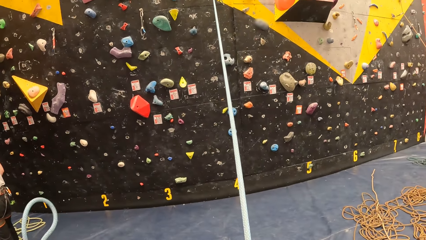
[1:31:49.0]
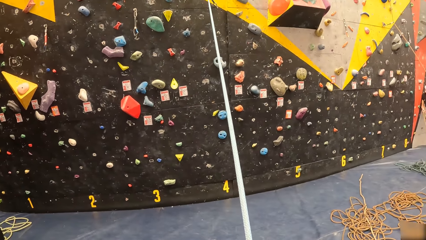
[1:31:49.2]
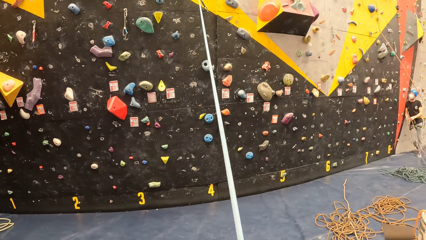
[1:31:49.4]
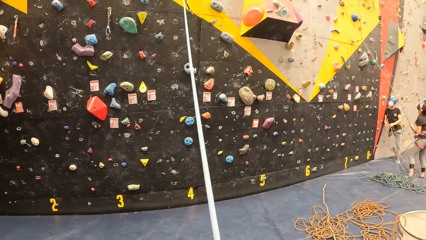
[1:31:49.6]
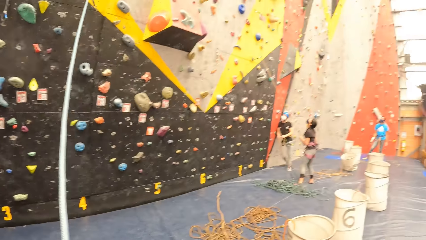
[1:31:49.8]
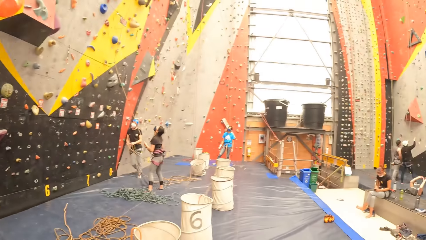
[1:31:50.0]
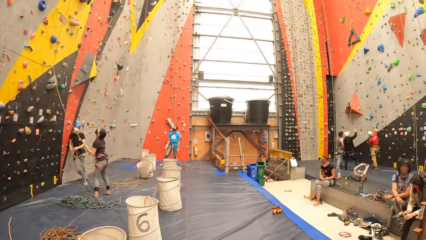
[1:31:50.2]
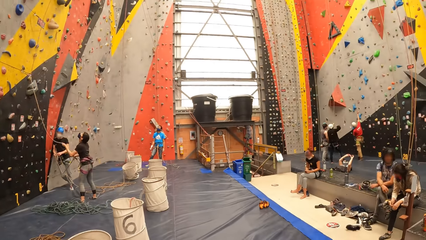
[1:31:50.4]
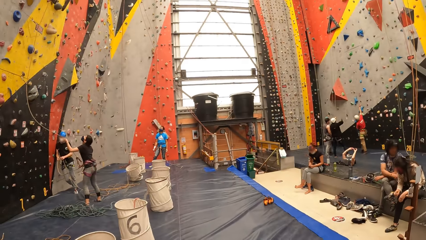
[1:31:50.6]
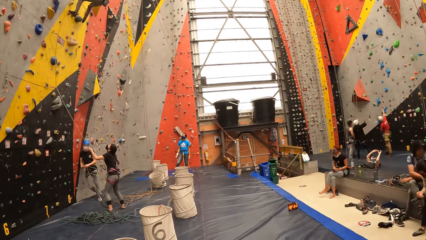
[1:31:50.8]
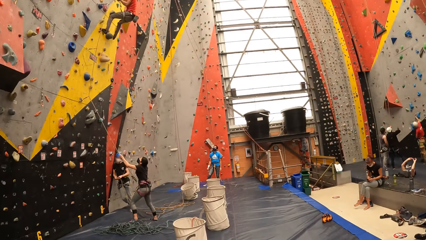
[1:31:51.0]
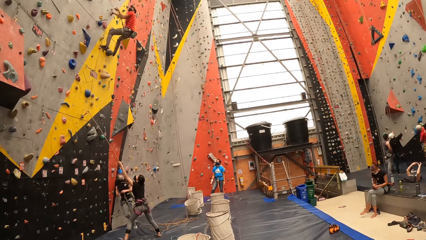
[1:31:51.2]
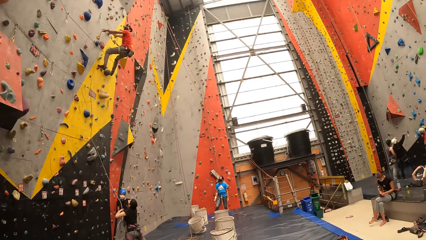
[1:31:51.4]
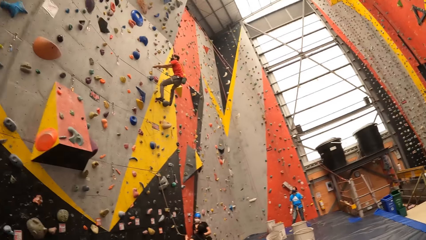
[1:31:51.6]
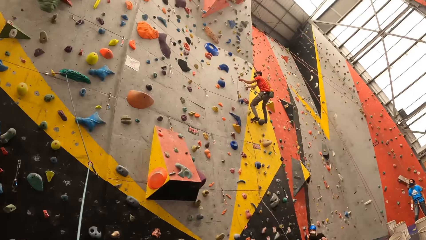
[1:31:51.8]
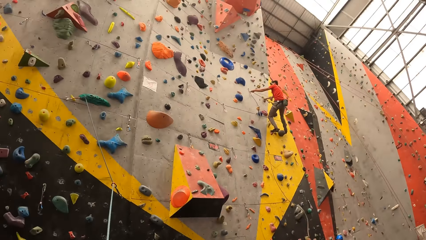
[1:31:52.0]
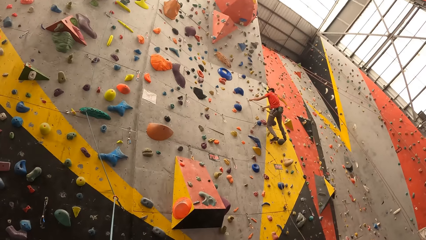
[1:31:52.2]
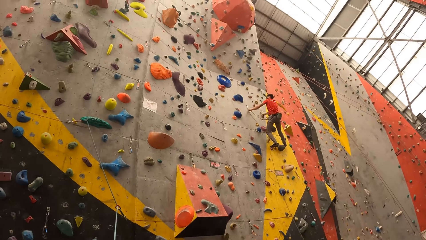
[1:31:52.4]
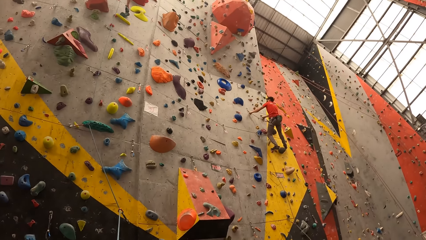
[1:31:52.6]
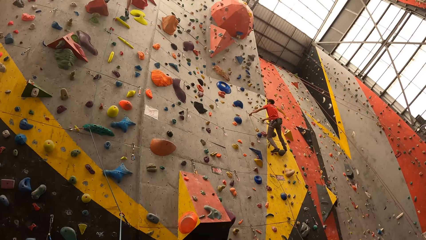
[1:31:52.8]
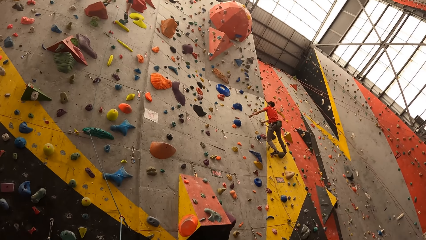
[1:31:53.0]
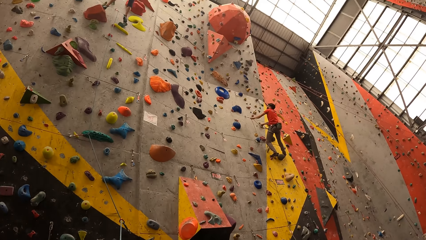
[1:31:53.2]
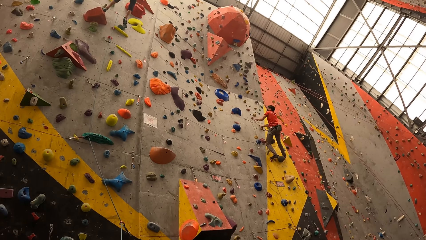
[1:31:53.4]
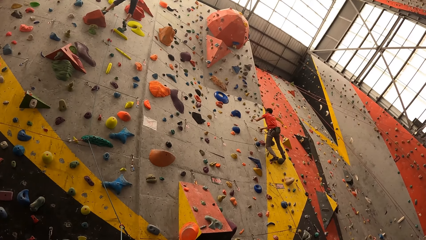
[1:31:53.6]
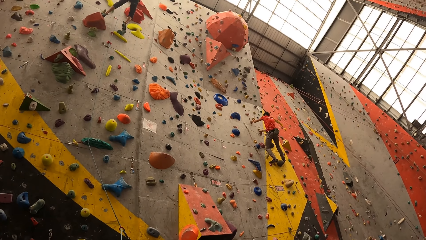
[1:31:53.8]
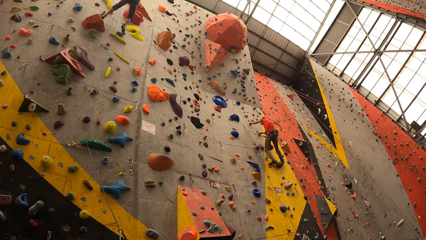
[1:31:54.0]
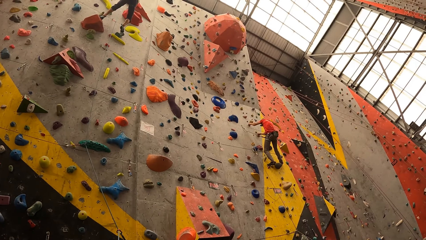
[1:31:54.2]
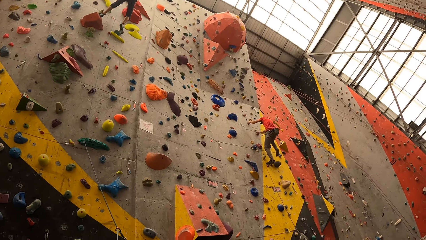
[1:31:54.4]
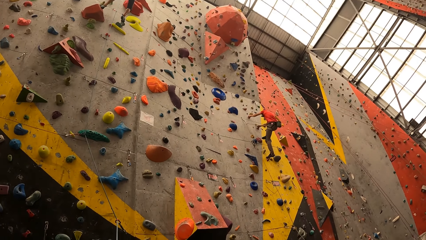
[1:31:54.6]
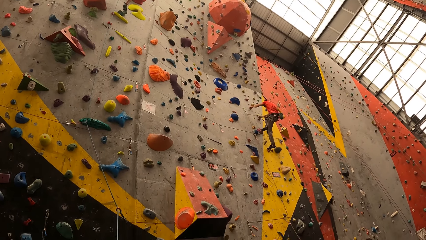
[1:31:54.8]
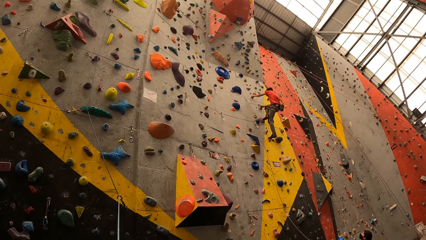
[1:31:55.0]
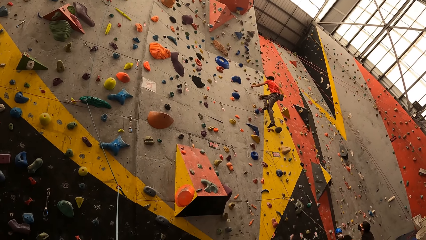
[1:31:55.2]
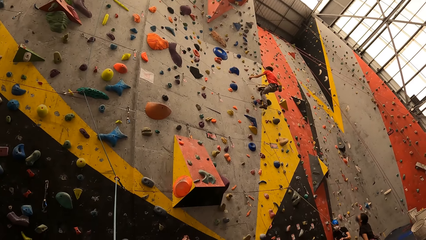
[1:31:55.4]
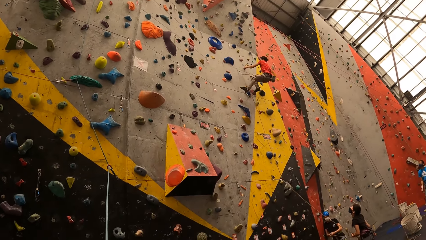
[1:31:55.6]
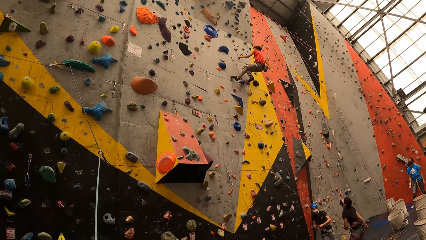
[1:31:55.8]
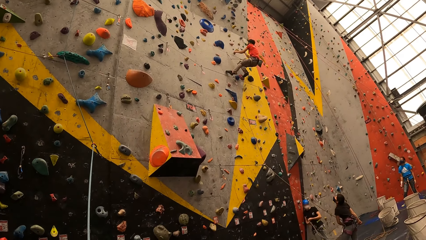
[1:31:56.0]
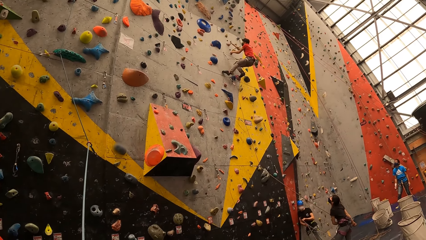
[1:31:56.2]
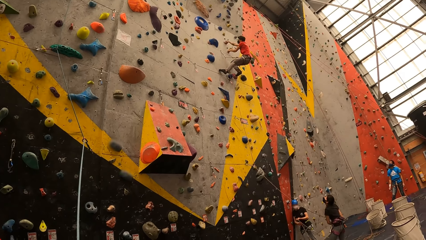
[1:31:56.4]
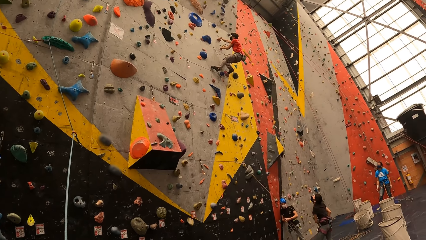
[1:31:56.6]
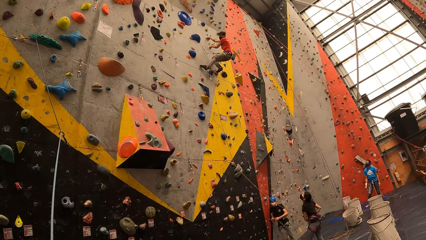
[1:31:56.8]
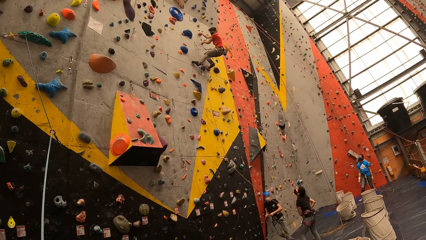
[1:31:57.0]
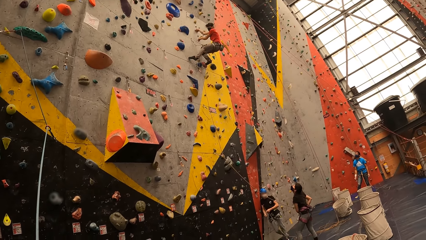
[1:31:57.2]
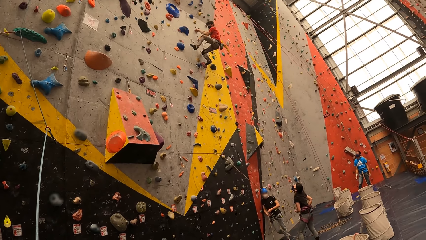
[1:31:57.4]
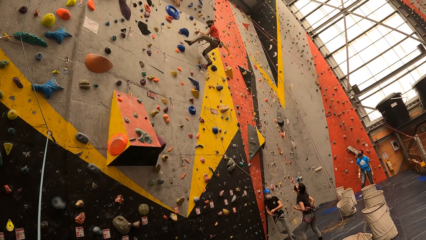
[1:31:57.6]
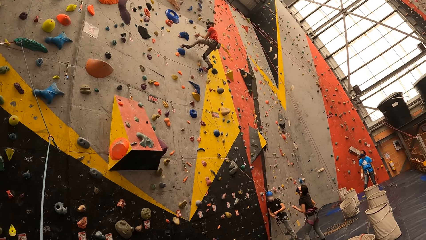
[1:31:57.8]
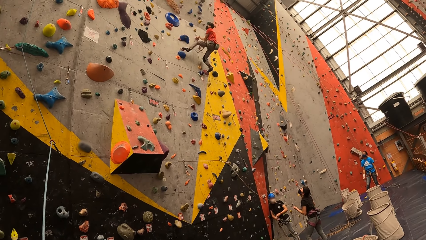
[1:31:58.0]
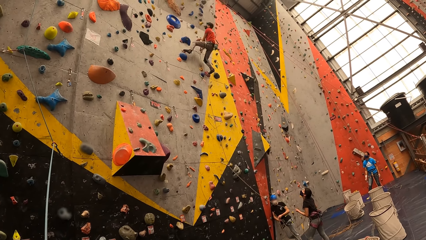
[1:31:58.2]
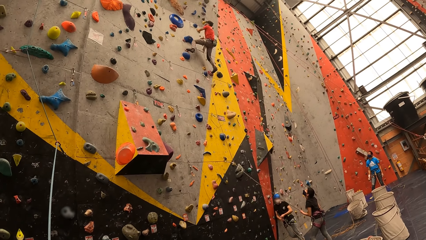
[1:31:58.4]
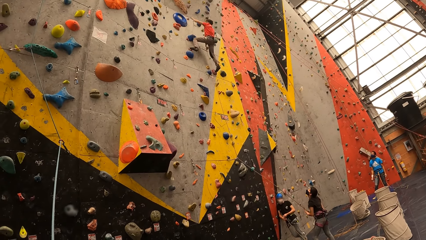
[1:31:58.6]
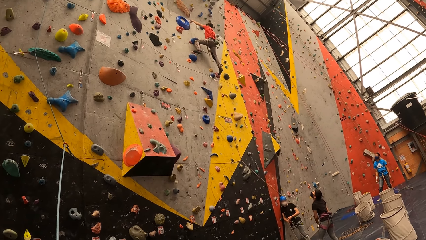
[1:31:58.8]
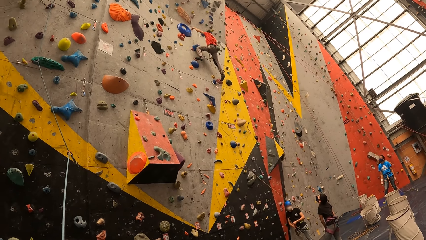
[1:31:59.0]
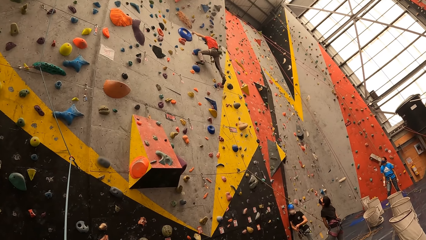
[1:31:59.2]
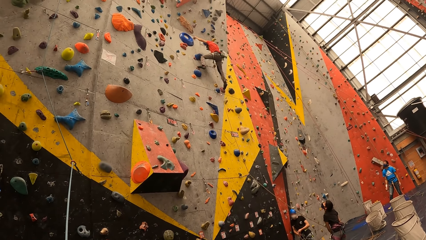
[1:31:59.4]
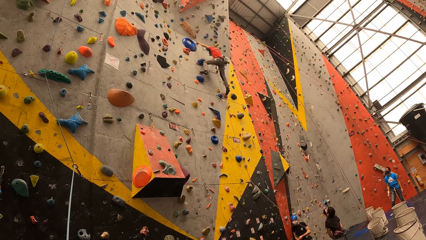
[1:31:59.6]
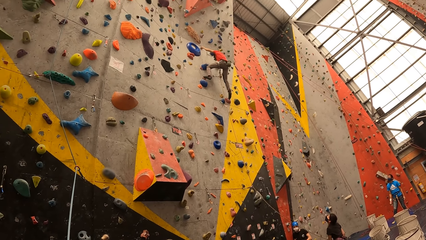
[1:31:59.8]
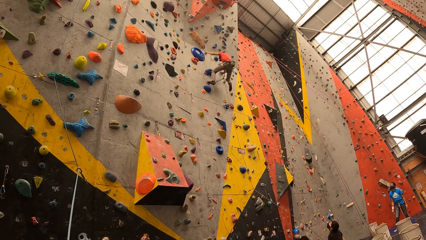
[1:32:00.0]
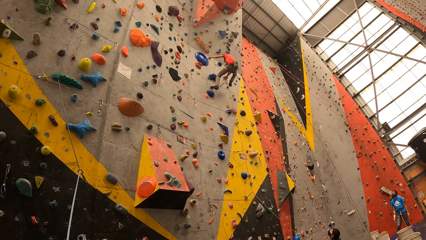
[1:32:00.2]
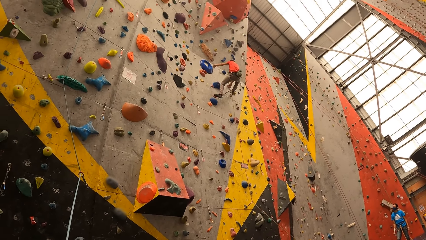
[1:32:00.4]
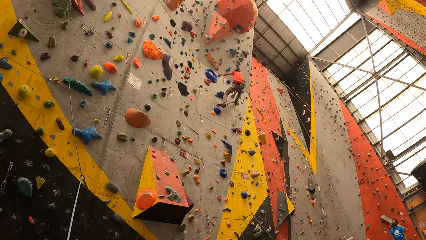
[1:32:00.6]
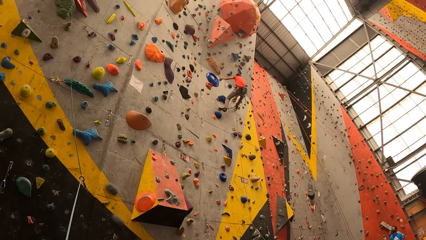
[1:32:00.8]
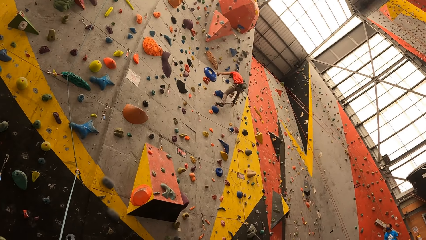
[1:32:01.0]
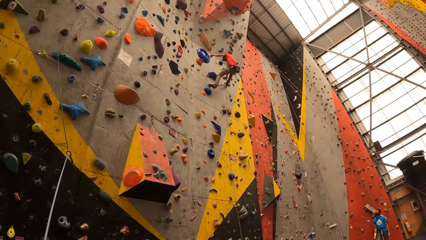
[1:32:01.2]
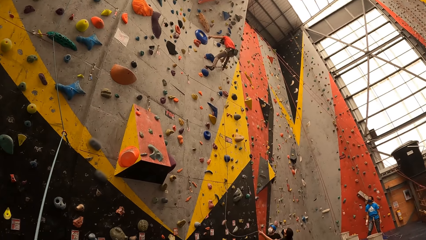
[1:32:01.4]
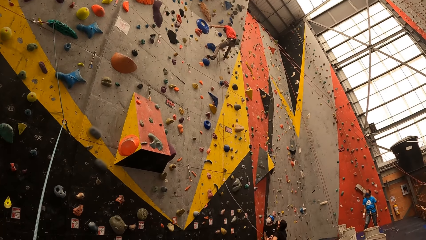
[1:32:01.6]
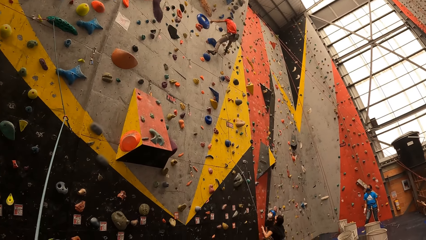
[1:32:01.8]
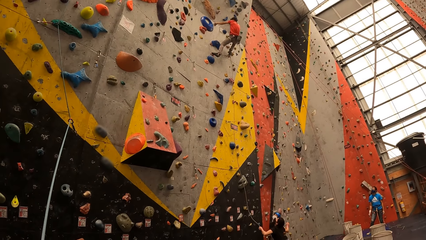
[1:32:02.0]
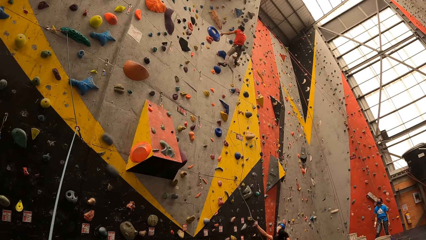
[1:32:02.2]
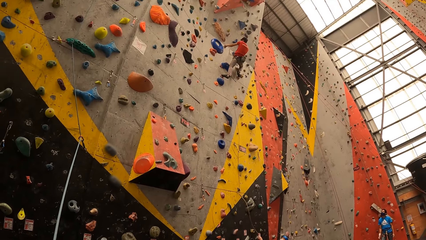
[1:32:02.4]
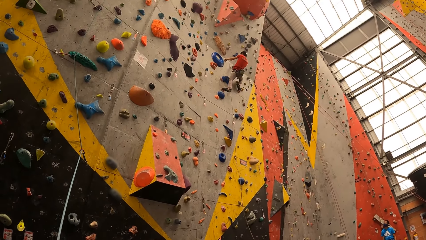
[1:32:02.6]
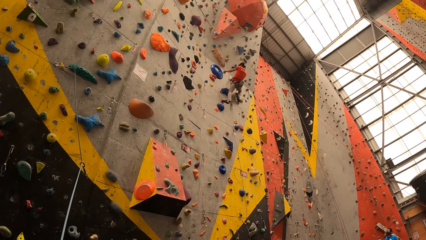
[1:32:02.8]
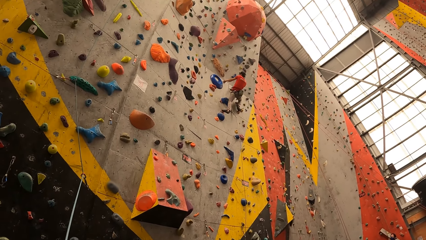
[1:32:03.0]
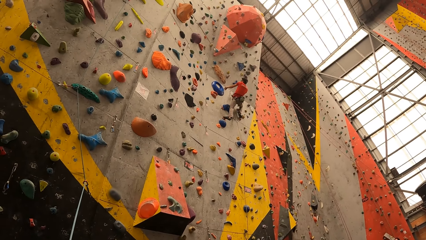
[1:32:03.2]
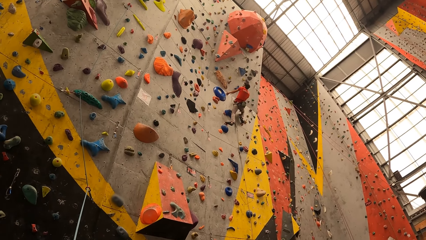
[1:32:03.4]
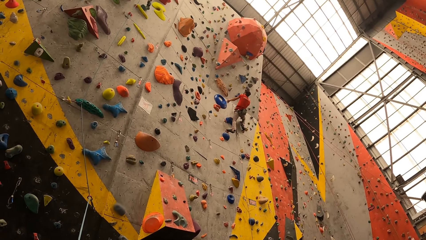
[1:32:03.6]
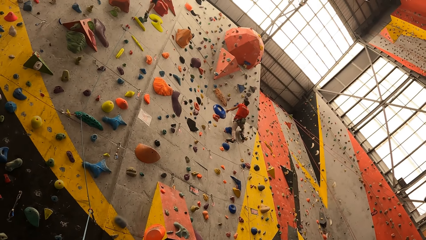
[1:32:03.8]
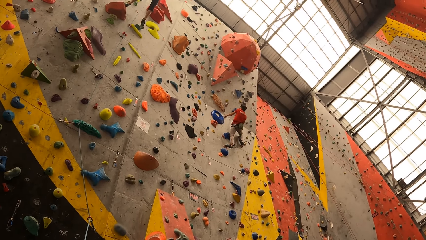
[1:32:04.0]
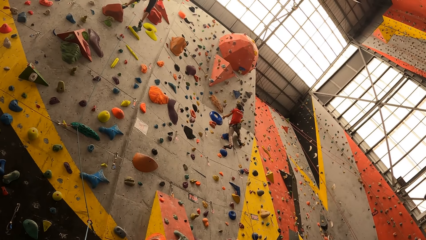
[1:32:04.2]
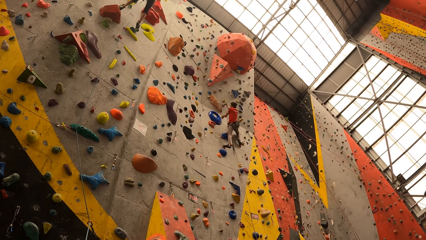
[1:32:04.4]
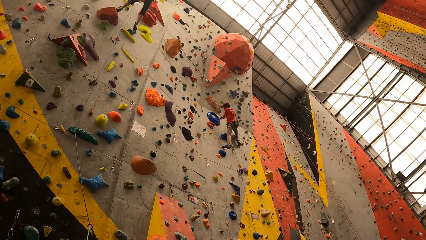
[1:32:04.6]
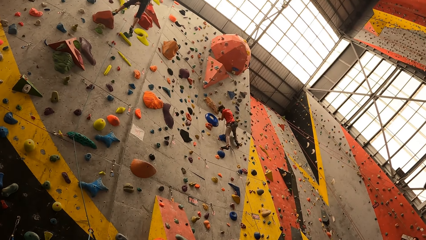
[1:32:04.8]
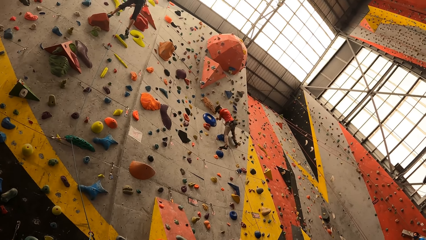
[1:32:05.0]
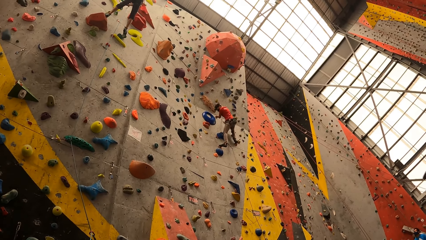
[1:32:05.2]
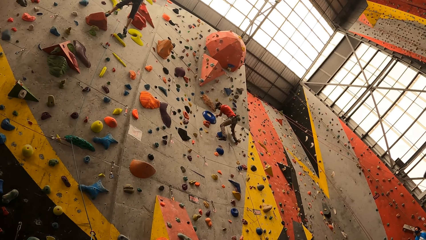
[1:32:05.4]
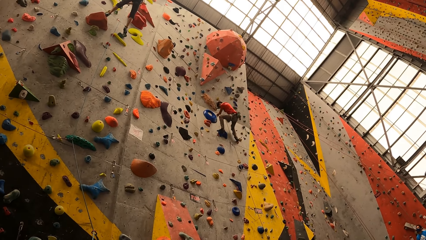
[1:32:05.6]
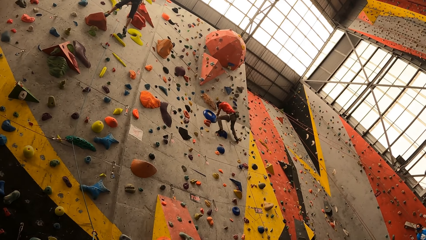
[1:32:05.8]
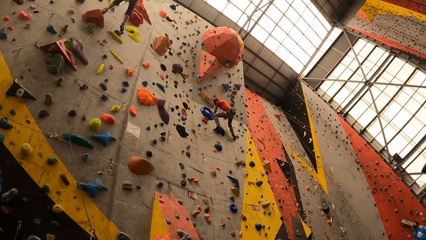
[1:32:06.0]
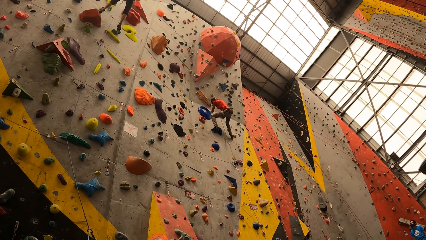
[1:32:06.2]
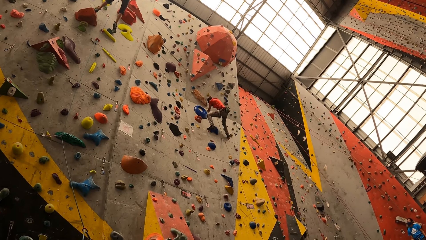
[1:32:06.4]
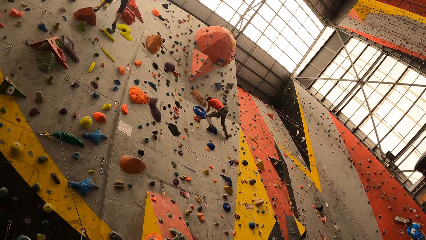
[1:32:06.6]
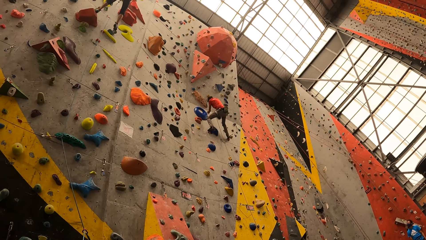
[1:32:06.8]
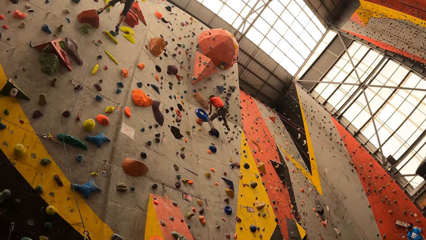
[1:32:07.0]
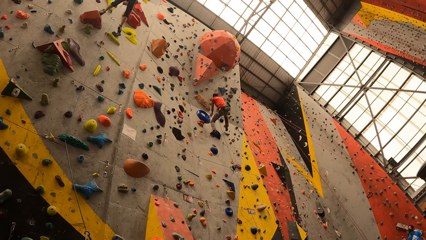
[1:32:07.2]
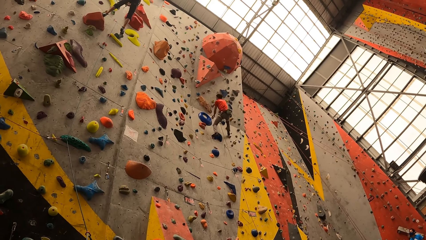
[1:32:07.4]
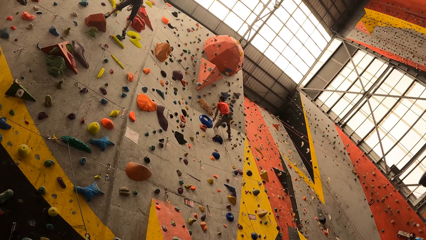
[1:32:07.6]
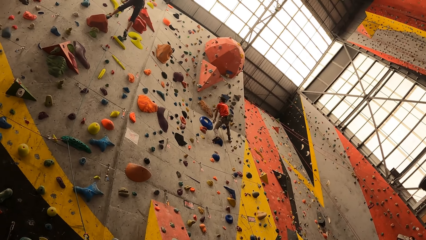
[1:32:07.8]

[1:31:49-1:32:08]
The camera wearer pulls the rope and looks around. A person pulls the rope. Another person climbs the wall. The first person holds the rope. The other person climbs the wall. The camera wearer looks at a man.
